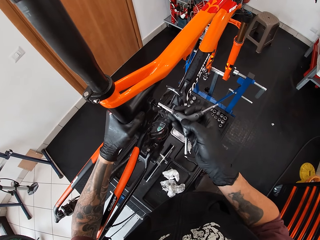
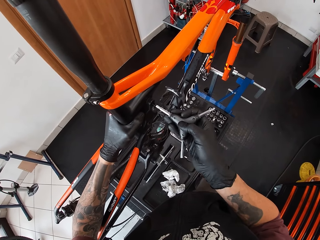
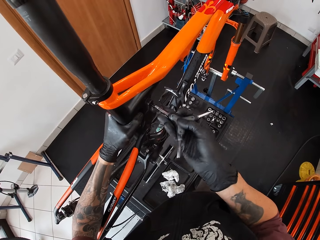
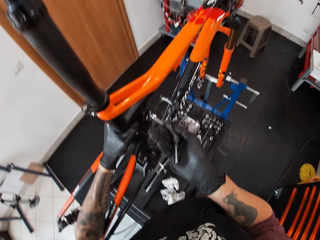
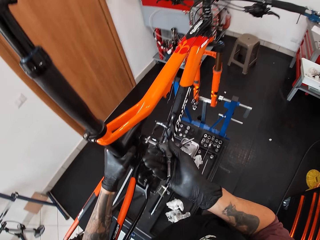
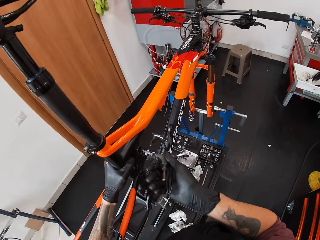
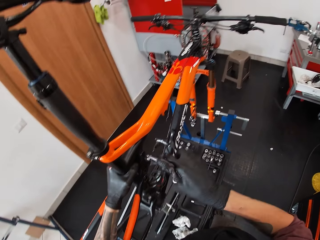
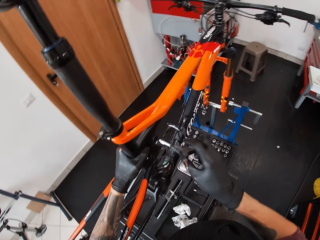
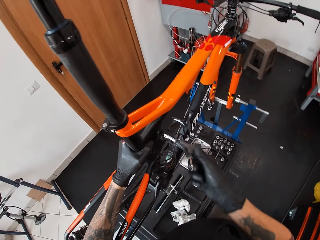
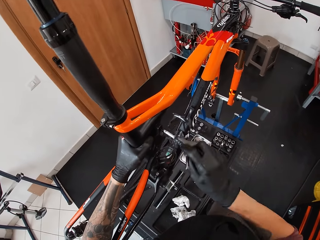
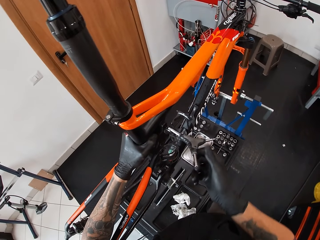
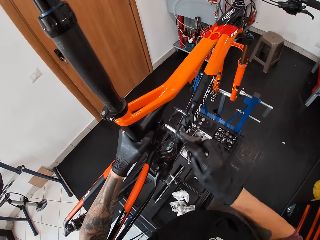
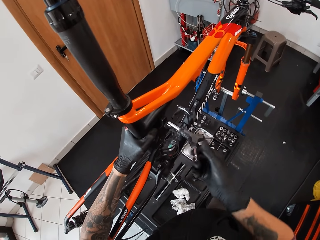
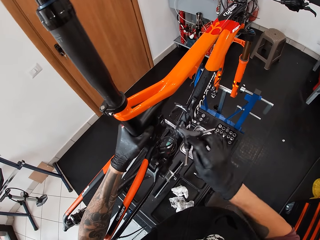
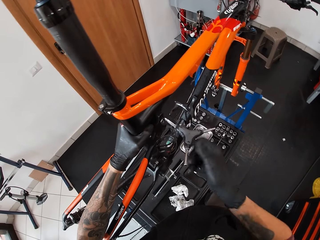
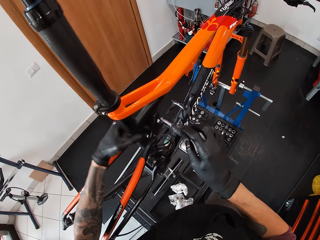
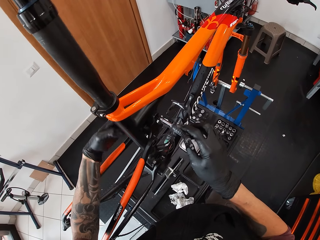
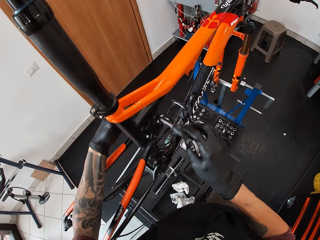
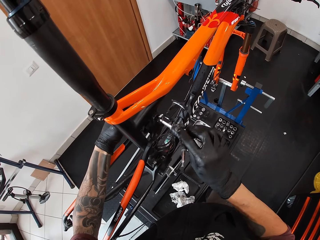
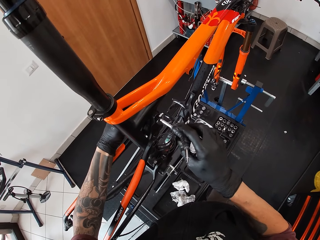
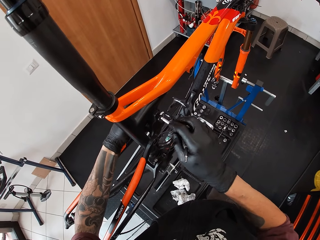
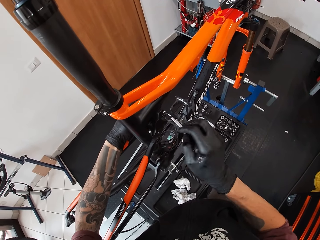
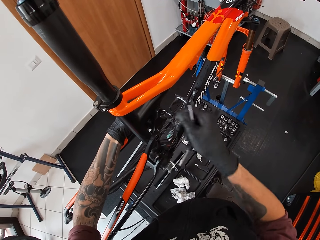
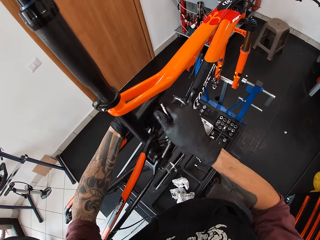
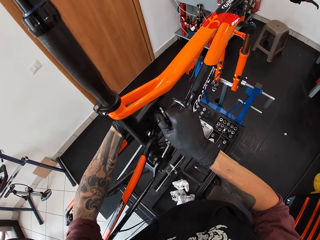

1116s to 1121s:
The camera wearer loosens the bicycle's sit stay on the work bench with both gloved hands.

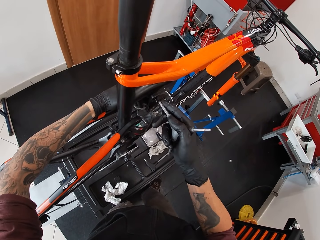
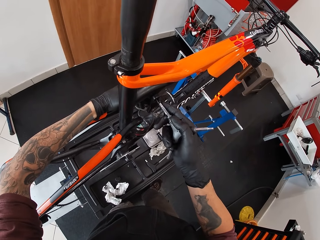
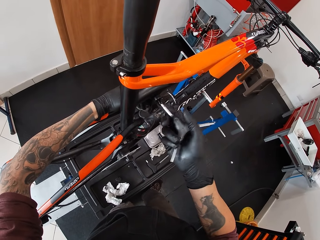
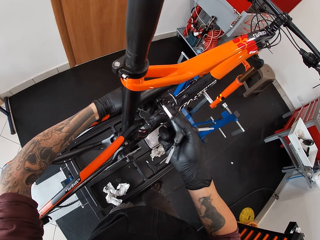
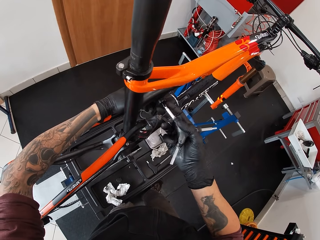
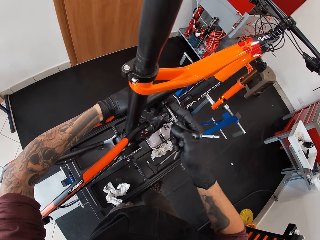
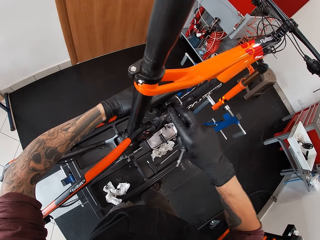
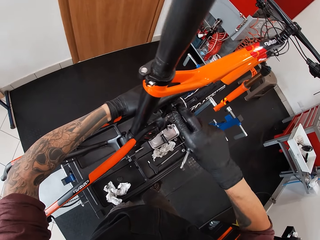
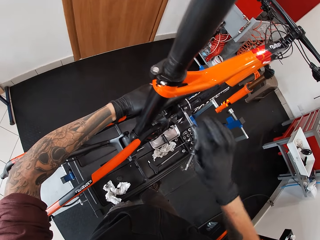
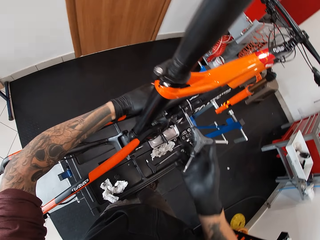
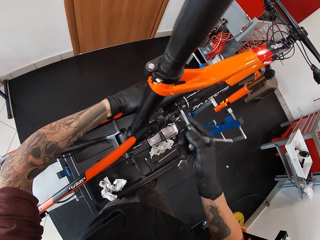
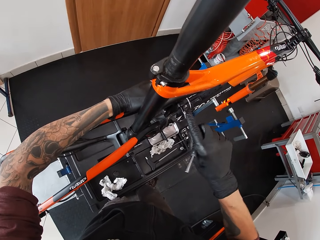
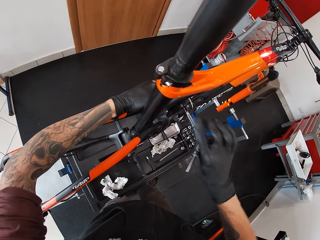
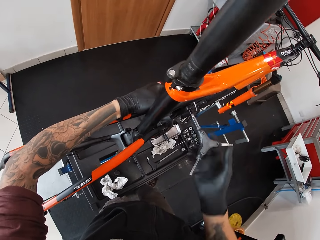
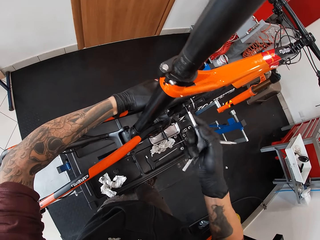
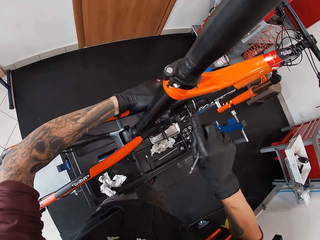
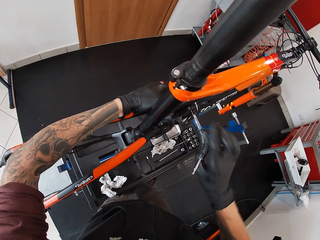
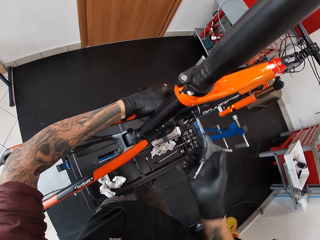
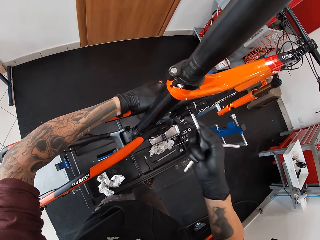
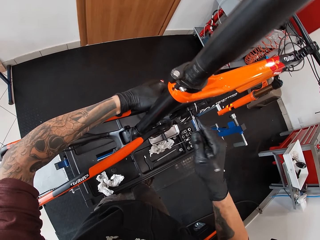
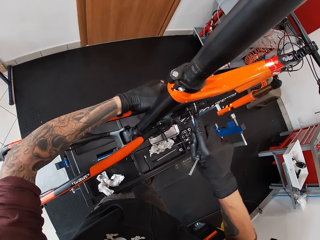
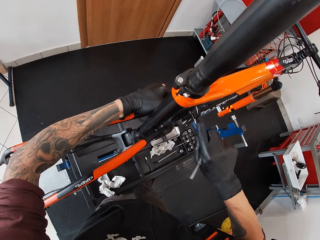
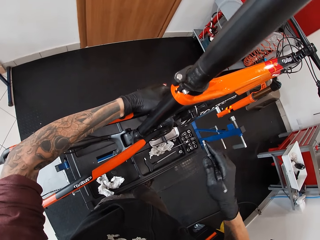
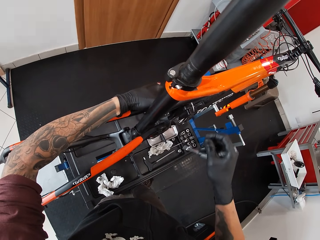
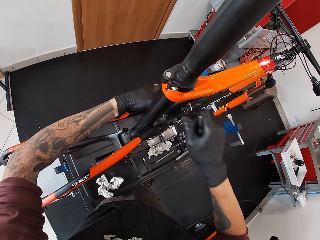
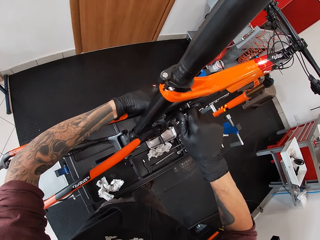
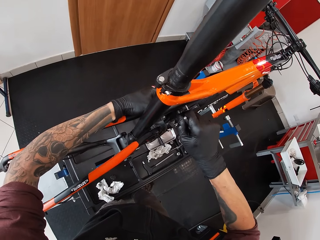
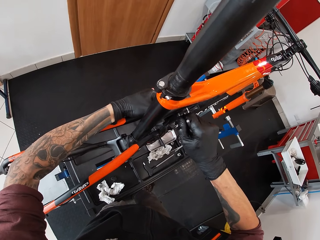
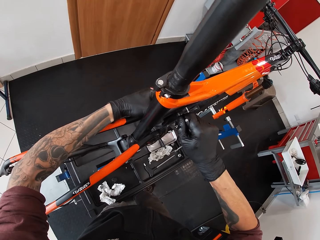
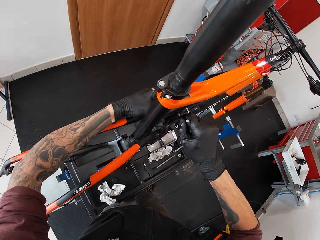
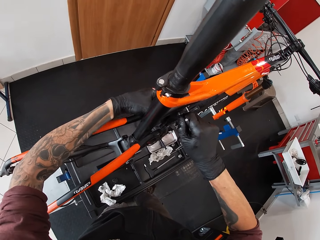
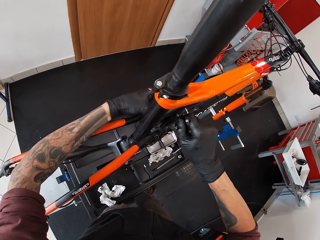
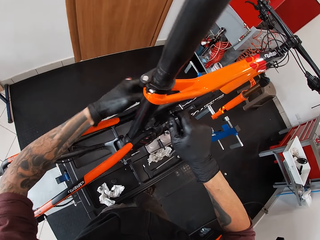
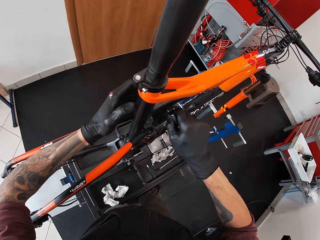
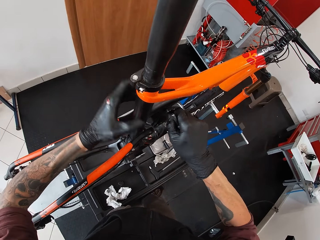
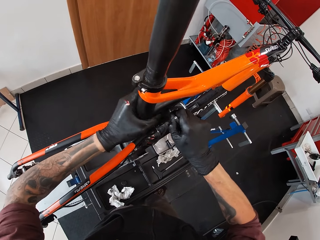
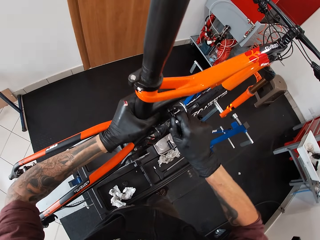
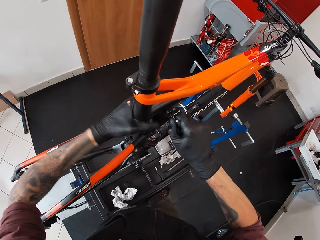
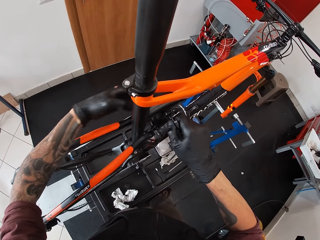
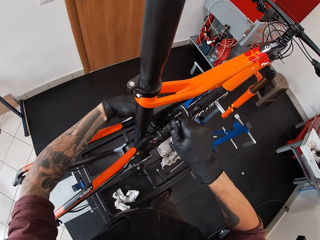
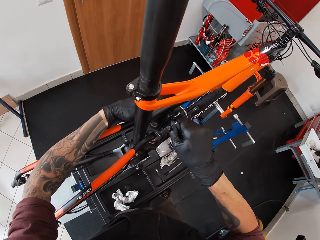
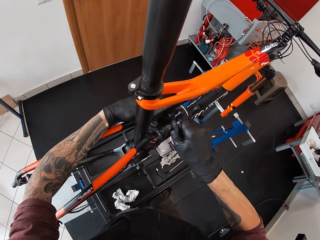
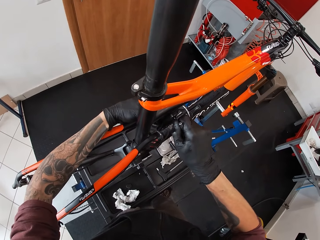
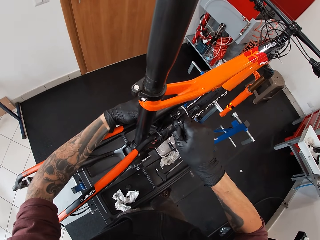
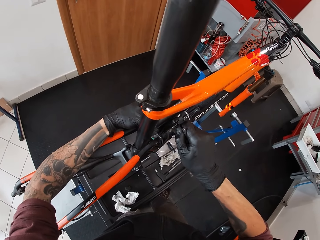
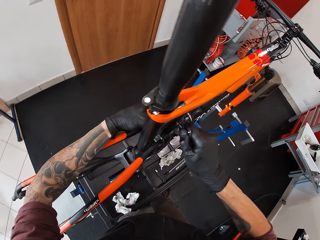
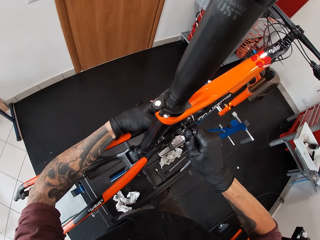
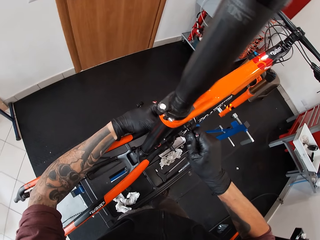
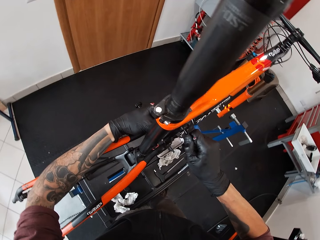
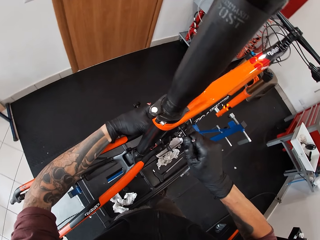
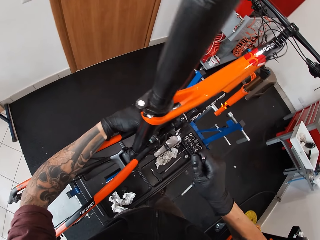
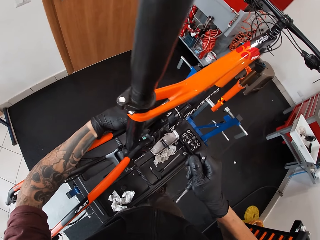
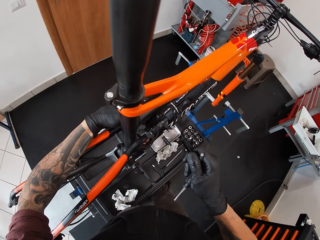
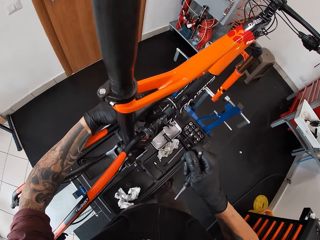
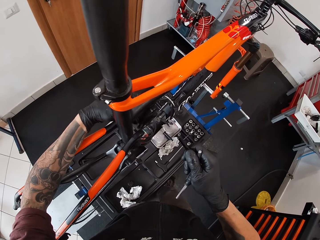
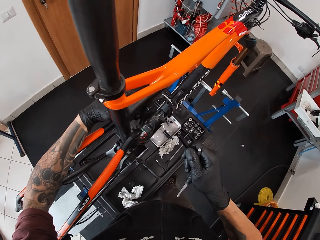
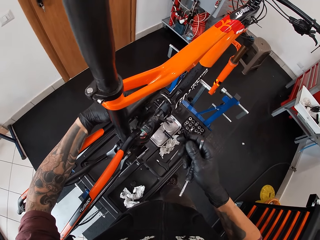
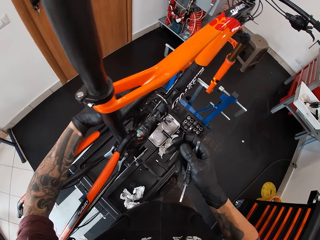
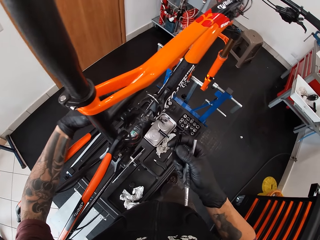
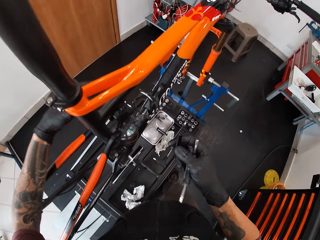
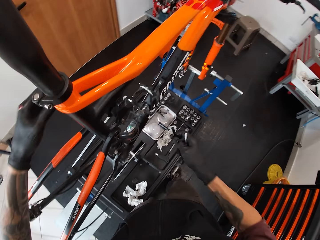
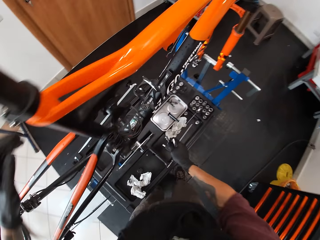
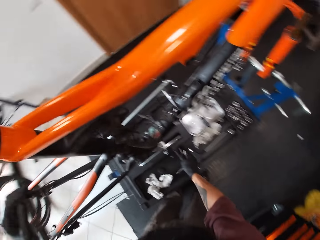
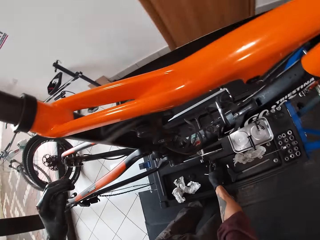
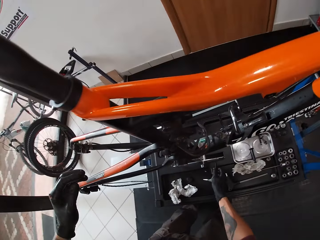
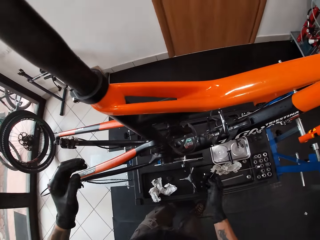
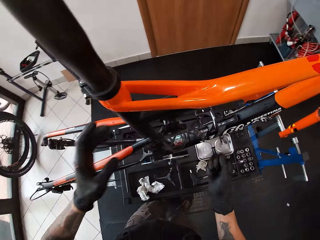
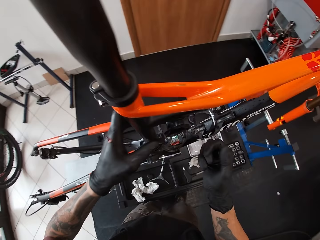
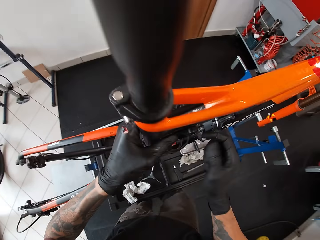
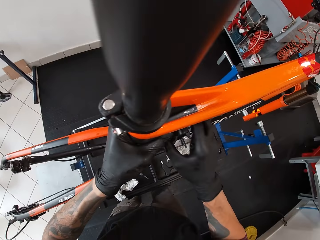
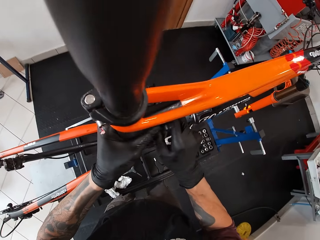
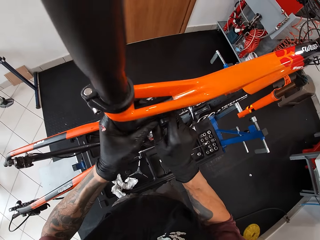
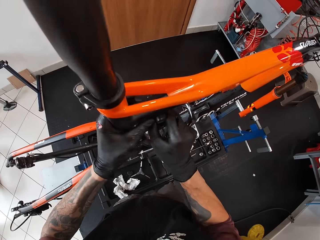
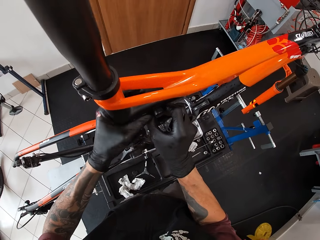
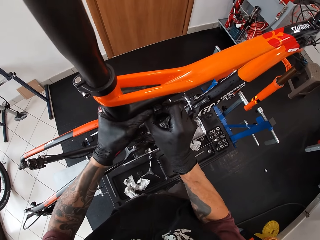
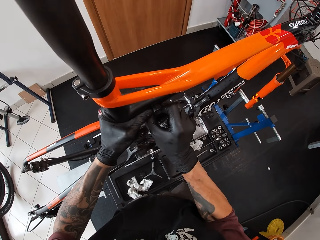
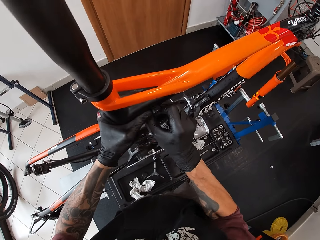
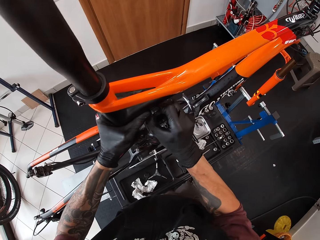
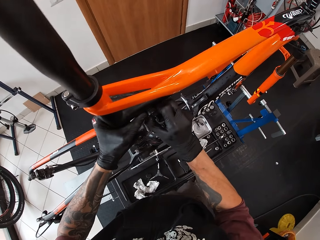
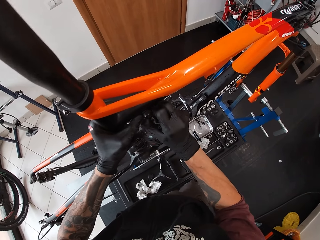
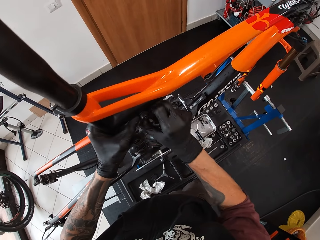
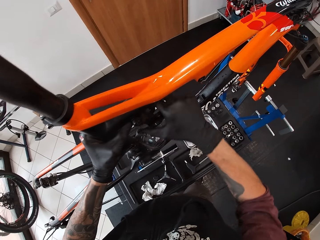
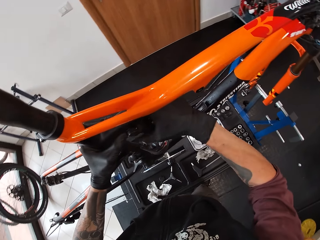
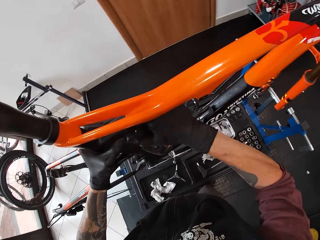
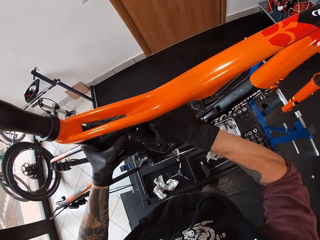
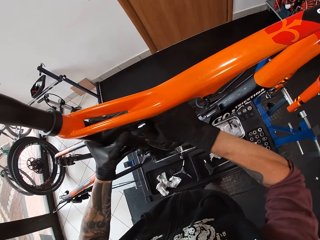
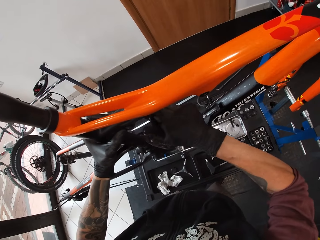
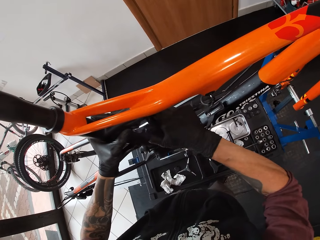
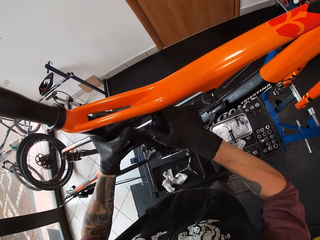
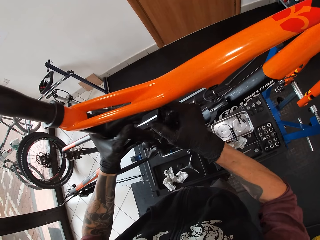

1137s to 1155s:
The camera wearer repairs the bicycle. He pulls out a spindle from the bicycle's sit stay on the work bench with his gloved right hand. He drops the spanner on the work bench with his gloved right hand. He removes a metal from the bicycle's sit stay on the work bench with both hands.
